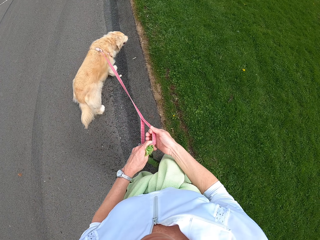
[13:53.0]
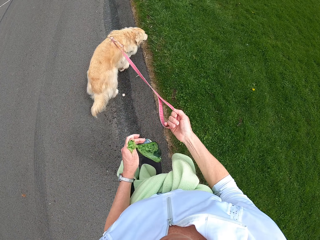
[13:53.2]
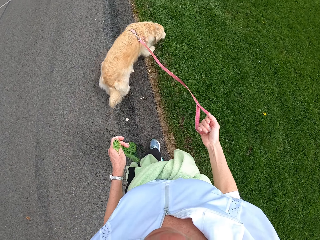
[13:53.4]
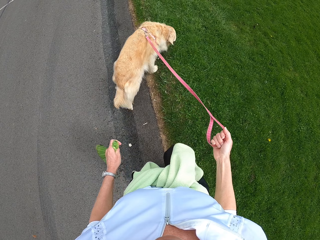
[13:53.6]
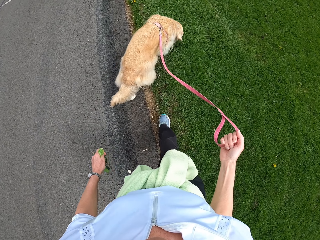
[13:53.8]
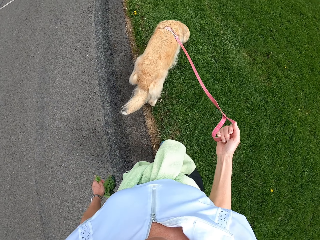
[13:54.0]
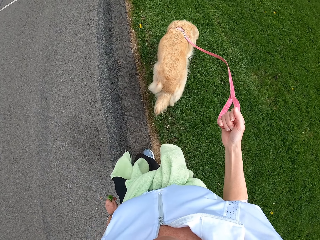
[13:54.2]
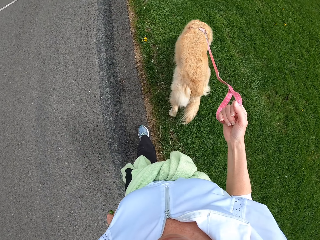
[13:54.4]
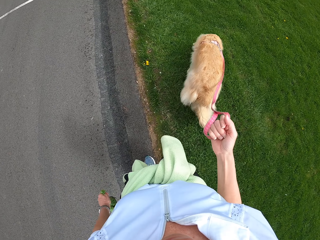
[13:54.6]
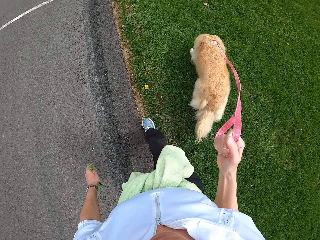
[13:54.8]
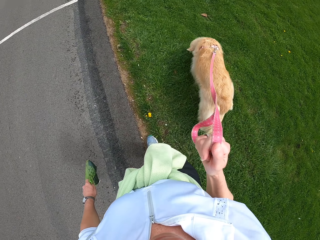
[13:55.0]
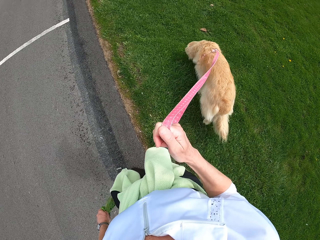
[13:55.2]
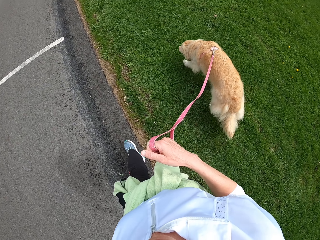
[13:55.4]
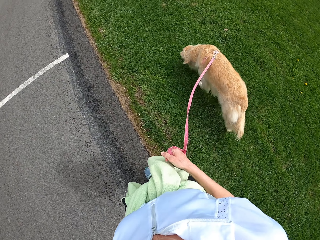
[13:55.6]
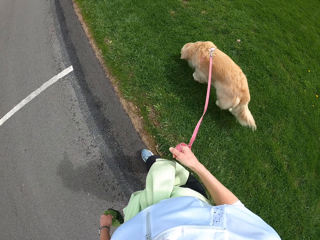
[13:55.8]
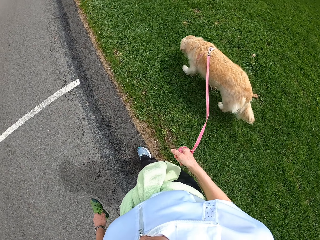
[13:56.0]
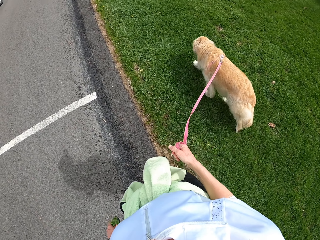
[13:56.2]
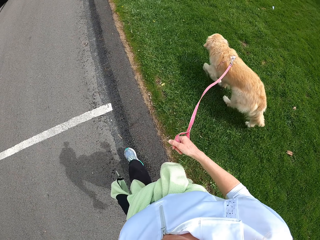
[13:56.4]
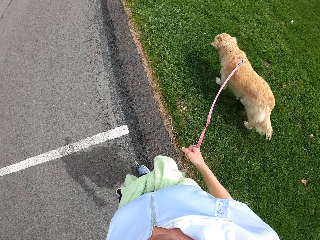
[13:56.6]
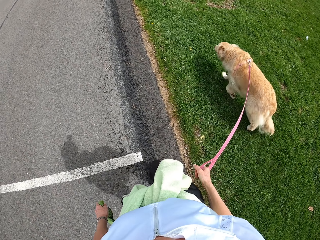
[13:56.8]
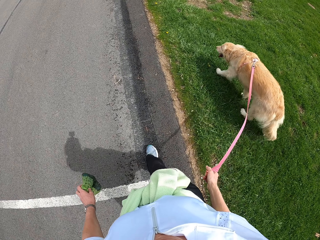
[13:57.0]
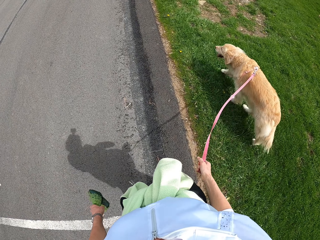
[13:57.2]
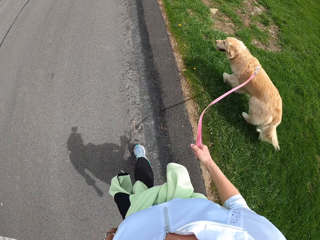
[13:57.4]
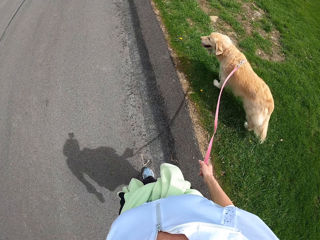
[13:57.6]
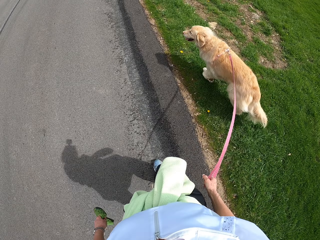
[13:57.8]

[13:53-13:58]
The camera wearer holds a dog by the leash on the right hand.

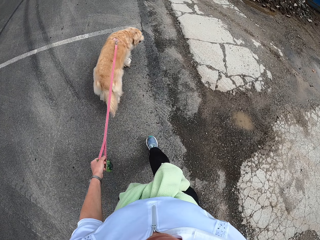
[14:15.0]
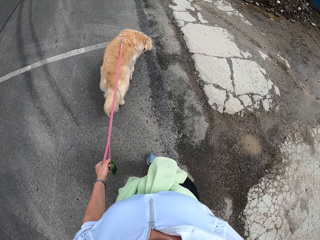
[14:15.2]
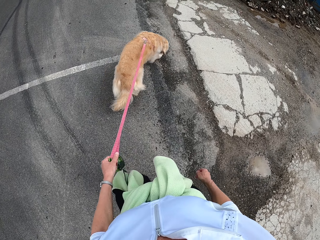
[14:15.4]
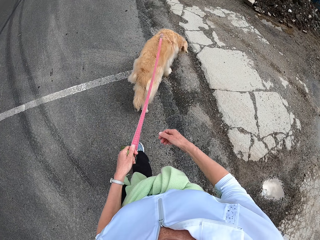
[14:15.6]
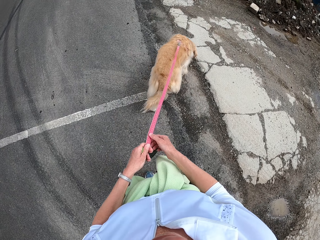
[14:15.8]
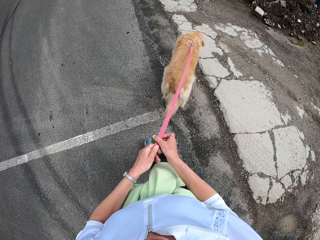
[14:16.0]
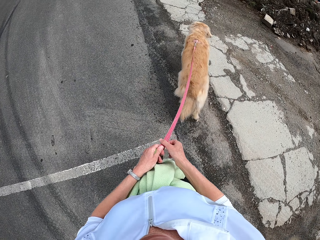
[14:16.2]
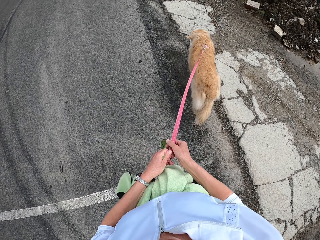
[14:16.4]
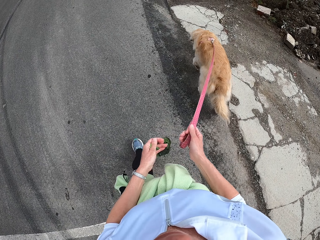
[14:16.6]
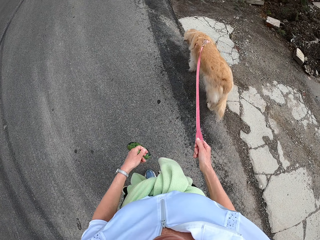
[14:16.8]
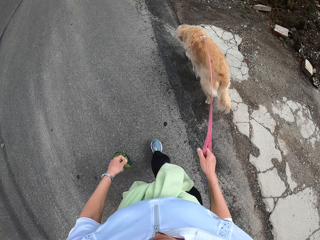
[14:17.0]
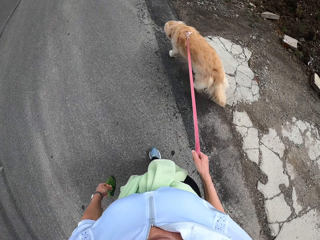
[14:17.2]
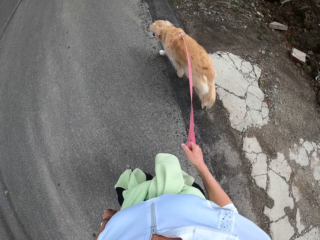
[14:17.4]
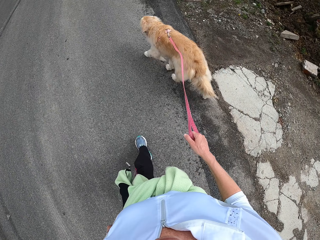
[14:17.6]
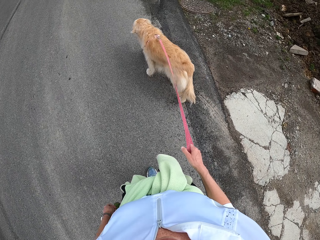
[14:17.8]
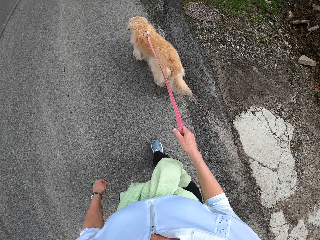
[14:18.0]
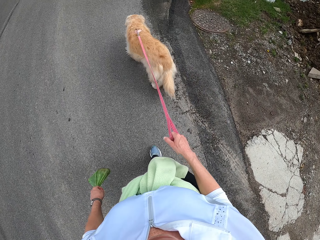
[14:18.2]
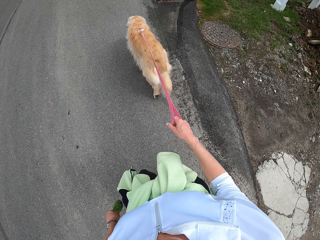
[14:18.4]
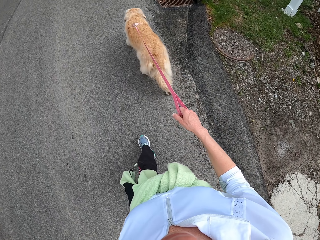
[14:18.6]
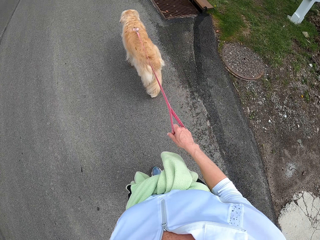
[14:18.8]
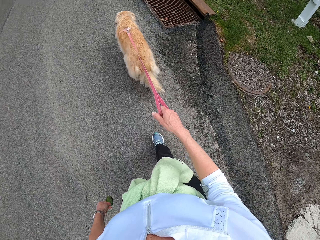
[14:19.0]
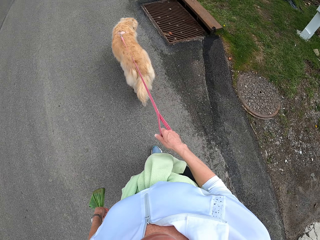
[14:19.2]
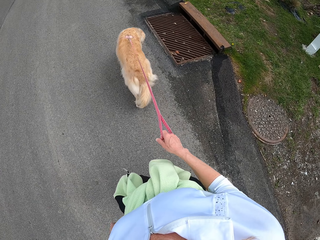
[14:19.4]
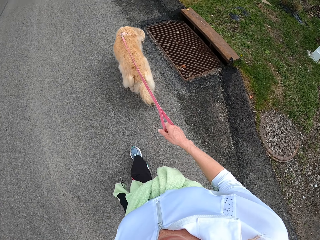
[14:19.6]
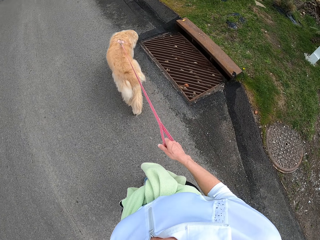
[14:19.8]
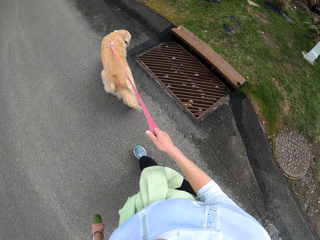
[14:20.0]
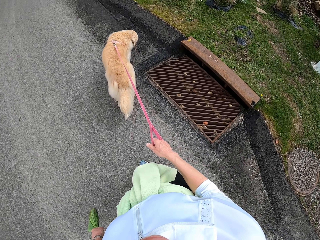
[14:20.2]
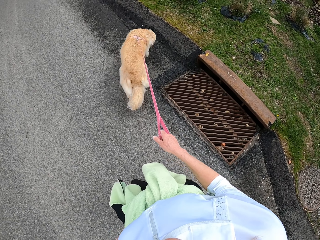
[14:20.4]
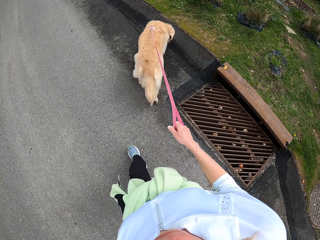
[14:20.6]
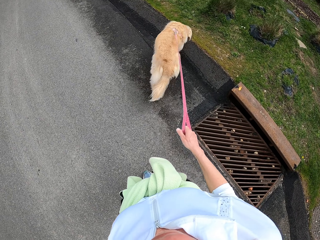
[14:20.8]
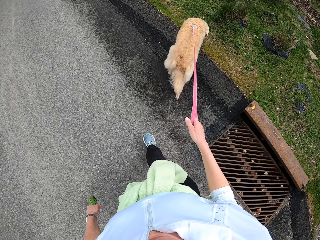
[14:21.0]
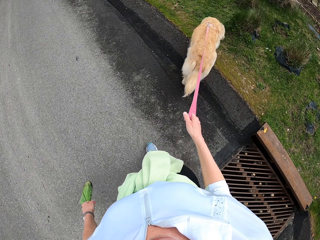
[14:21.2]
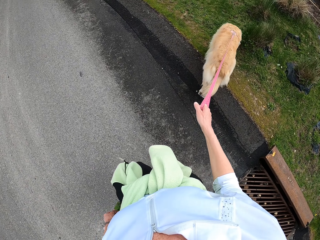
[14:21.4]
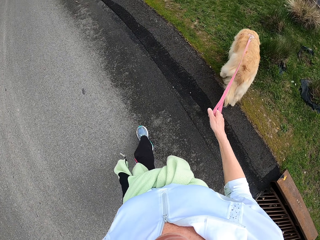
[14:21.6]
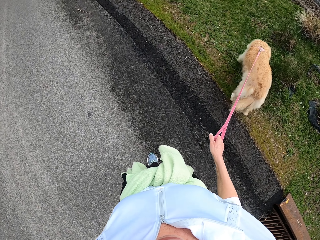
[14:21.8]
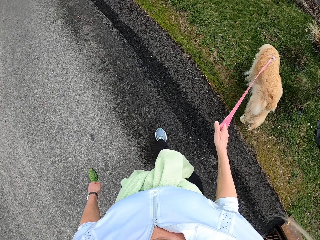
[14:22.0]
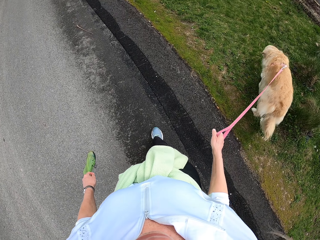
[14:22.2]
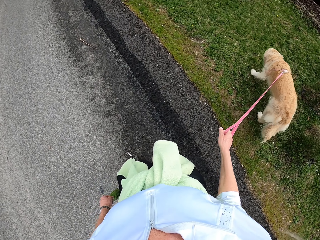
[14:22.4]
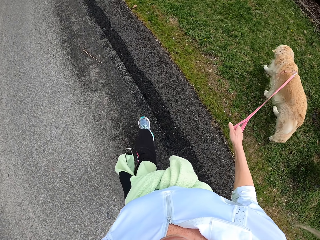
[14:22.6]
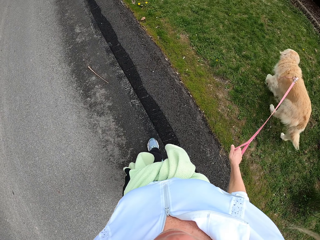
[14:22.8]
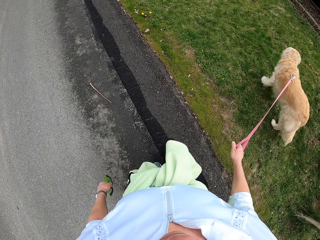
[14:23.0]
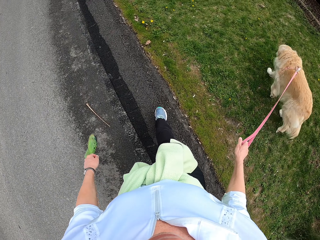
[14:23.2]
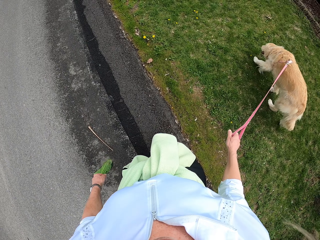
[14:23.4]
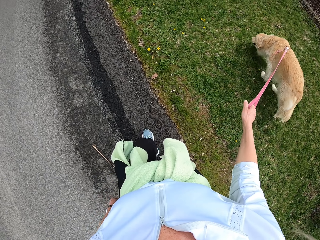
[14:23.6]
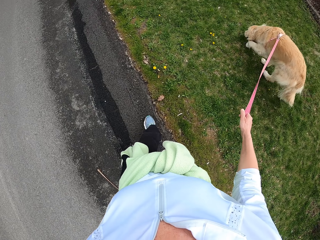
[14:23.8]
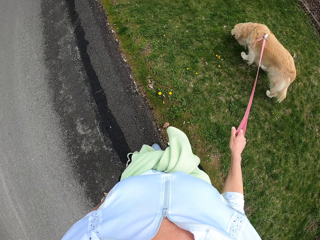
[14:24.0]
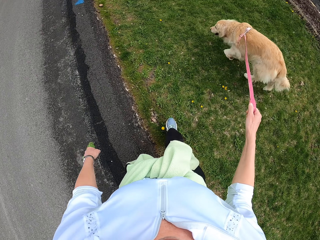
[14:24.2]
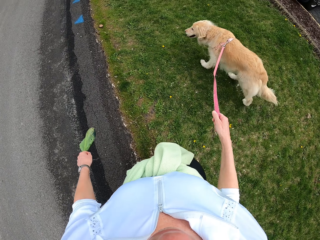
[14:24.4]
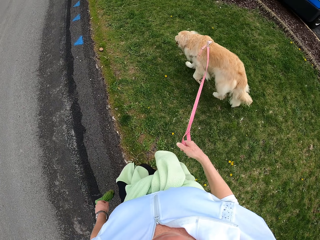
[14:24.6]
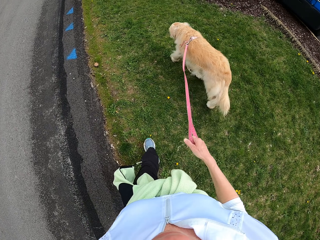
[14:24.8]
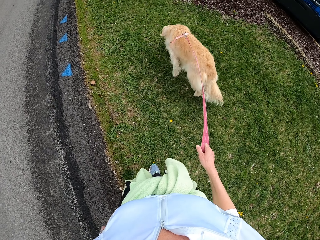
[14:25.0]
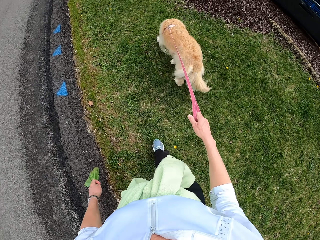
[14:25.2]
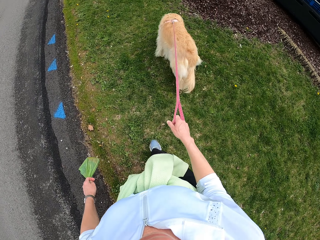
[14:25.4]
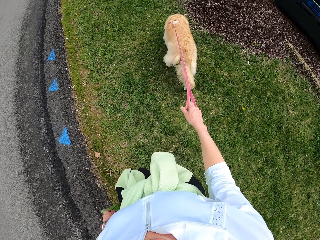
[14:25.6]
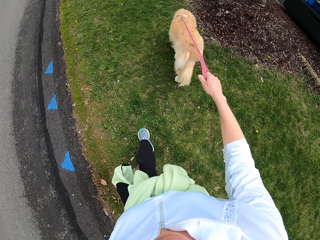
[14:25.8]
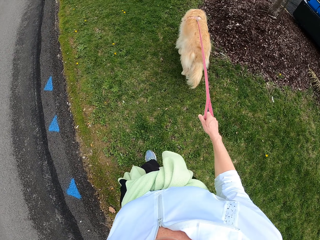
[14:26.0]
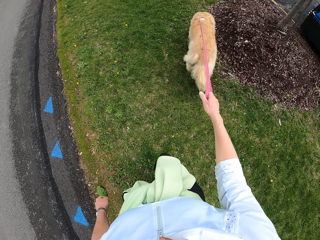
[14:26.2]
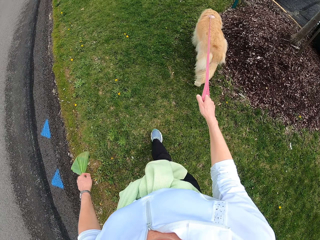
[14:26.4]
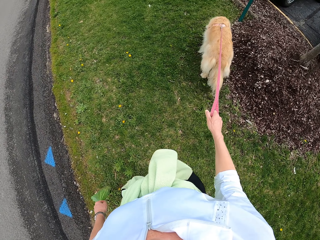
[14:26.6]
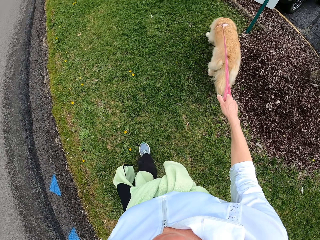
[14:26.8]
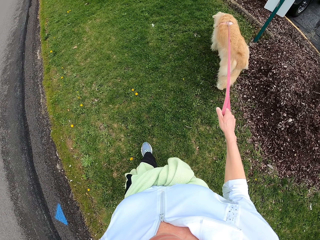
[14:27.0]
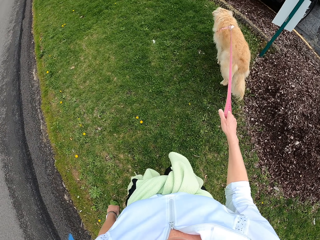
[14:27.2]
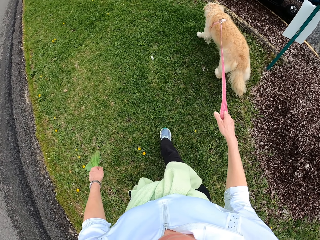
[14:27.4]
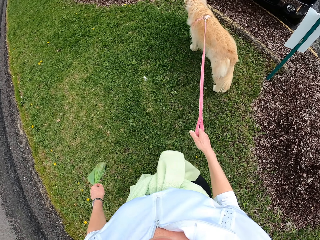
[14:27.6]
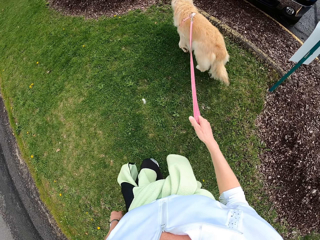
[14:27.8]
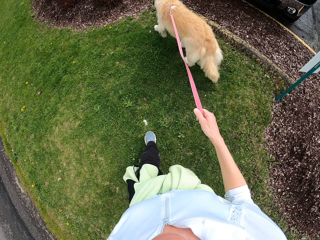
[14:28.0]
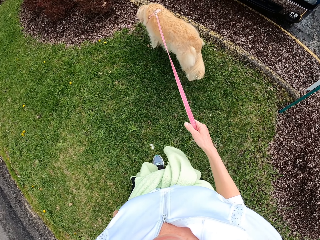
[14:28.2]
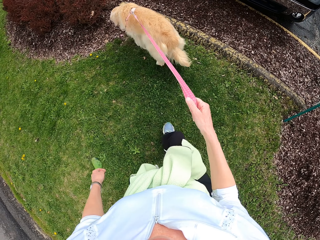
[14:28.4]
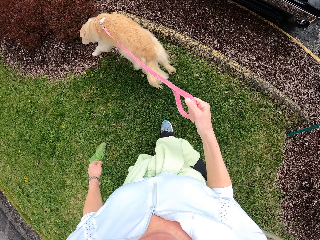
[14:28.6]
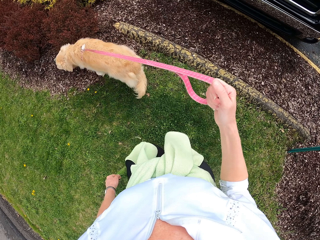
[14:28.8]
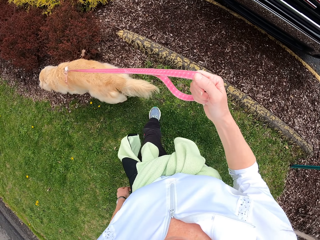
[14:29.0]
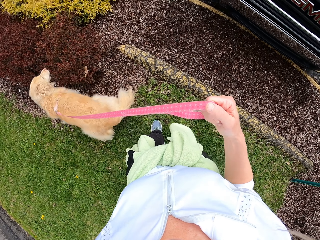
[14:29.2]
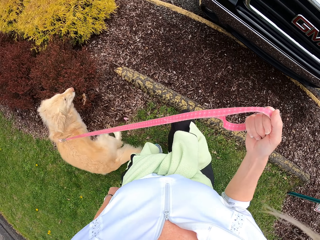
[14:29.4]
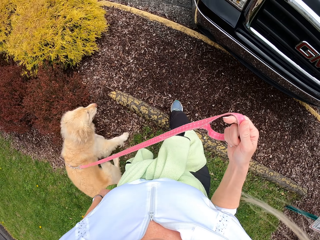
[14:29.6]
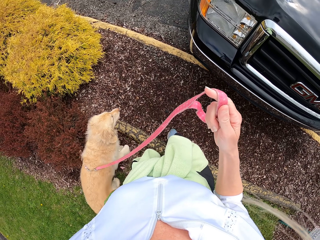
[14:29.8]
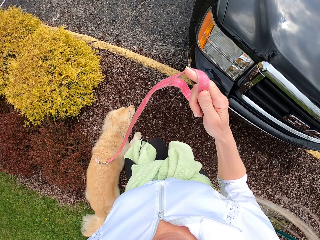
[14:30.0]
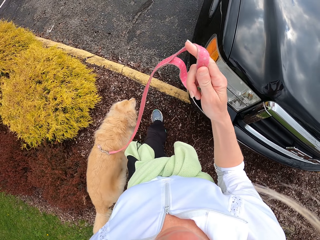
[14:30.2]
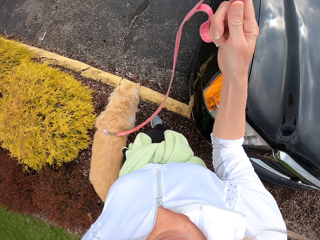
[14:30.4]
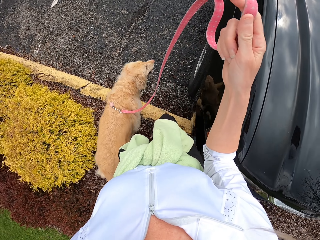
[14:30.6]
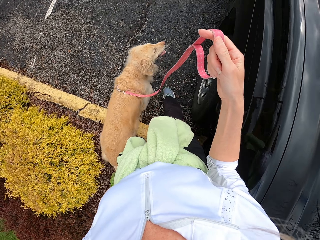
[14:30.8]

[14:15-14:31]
The camera wearer holds a dog by the leash on the right hand. They walk on the grass. They pull the dog.
